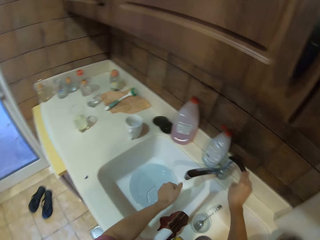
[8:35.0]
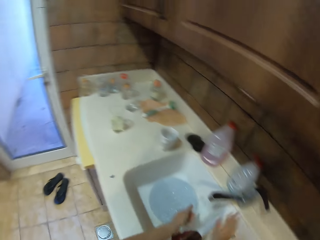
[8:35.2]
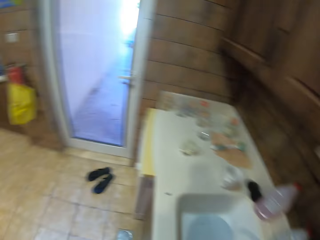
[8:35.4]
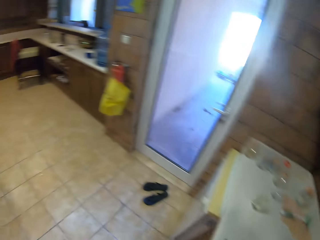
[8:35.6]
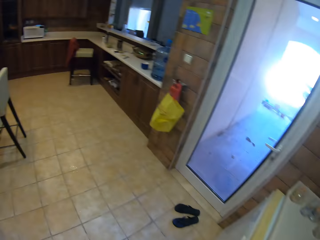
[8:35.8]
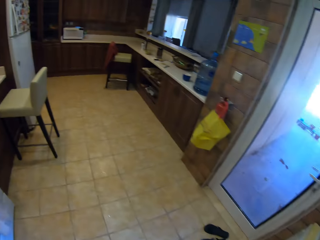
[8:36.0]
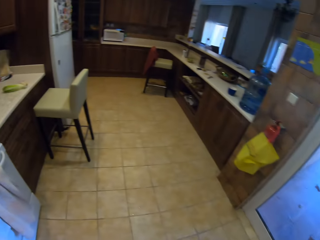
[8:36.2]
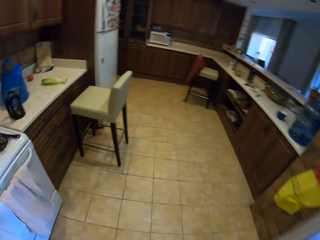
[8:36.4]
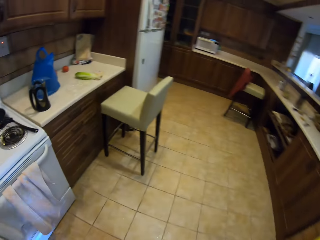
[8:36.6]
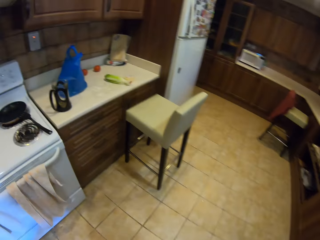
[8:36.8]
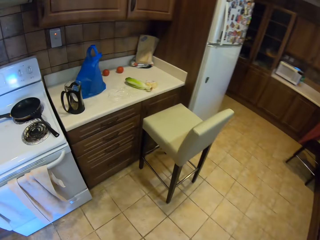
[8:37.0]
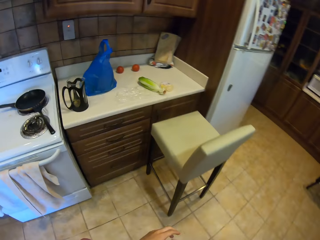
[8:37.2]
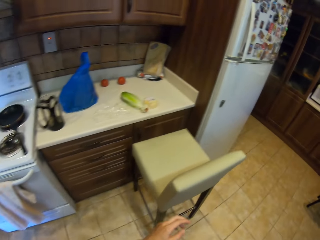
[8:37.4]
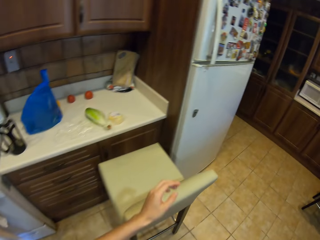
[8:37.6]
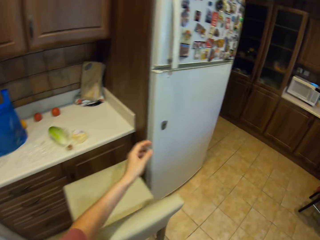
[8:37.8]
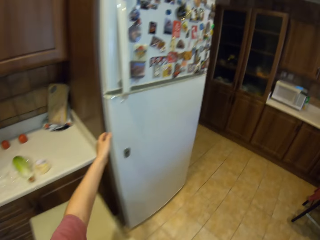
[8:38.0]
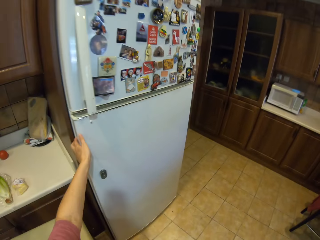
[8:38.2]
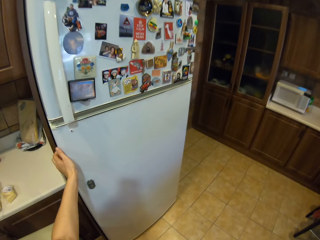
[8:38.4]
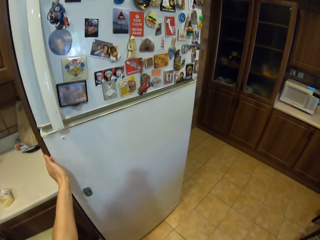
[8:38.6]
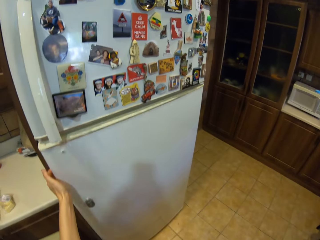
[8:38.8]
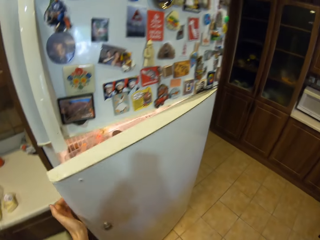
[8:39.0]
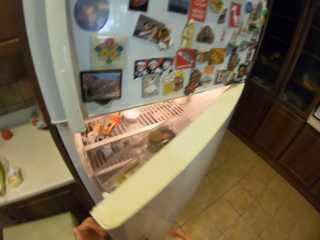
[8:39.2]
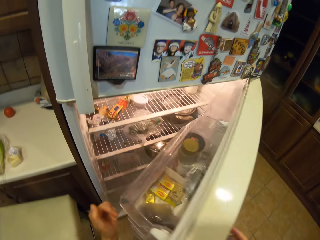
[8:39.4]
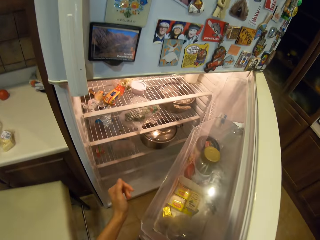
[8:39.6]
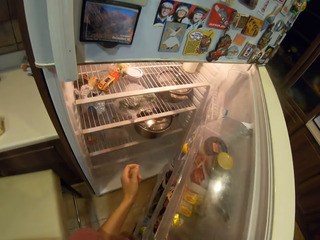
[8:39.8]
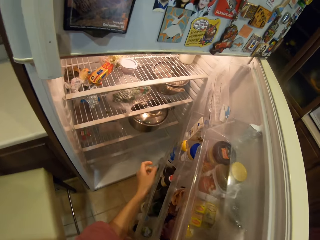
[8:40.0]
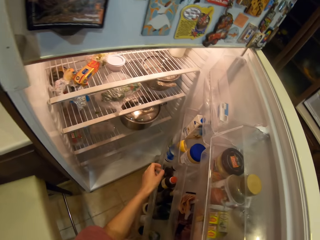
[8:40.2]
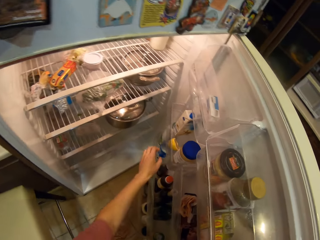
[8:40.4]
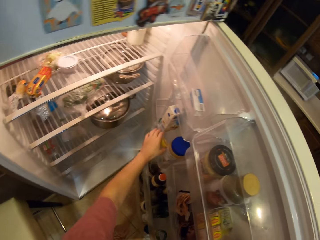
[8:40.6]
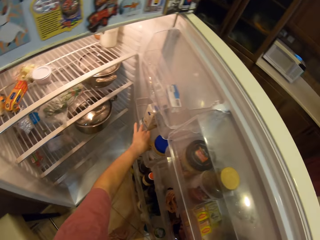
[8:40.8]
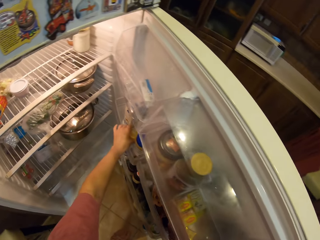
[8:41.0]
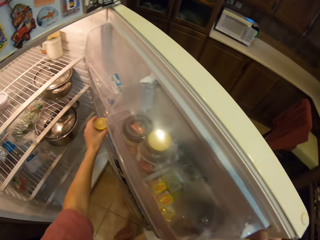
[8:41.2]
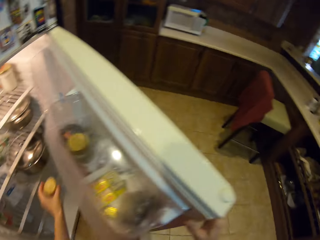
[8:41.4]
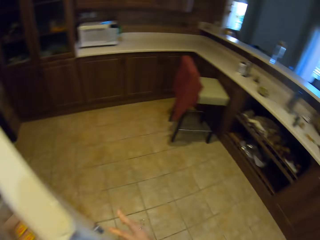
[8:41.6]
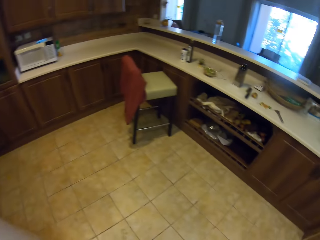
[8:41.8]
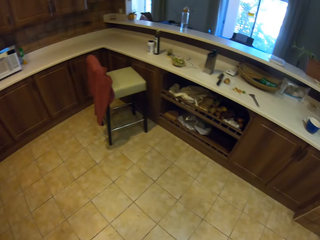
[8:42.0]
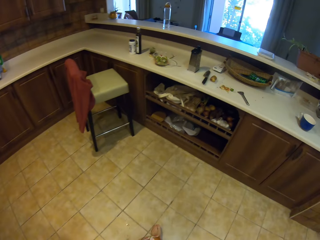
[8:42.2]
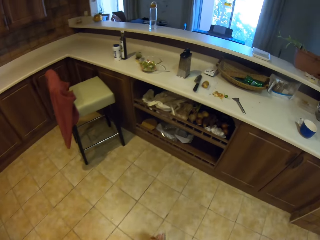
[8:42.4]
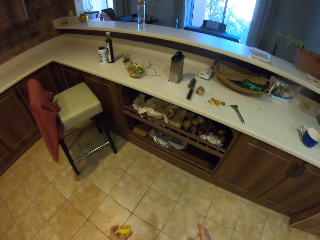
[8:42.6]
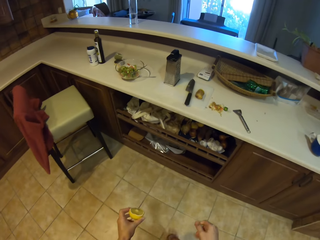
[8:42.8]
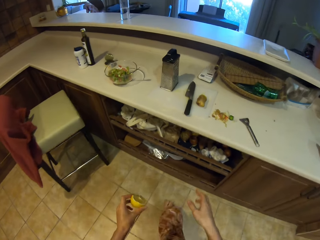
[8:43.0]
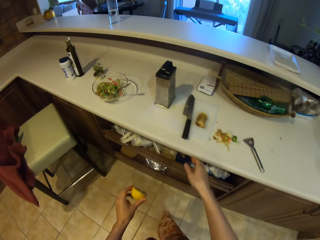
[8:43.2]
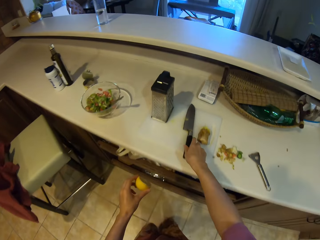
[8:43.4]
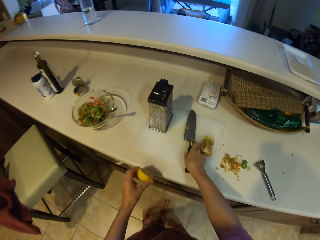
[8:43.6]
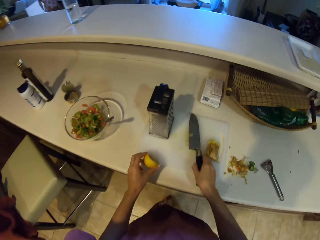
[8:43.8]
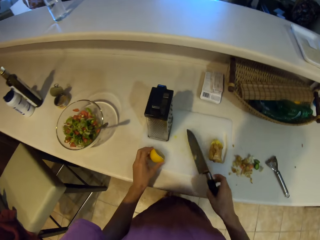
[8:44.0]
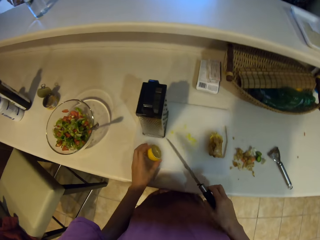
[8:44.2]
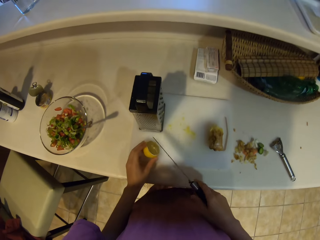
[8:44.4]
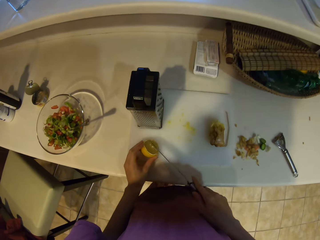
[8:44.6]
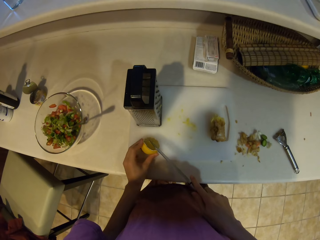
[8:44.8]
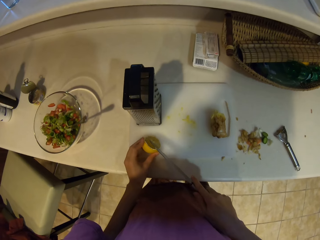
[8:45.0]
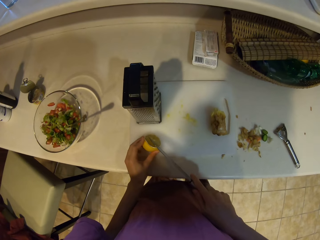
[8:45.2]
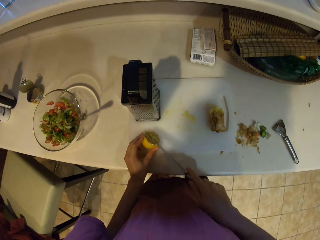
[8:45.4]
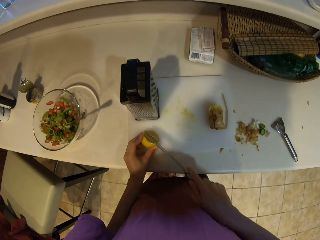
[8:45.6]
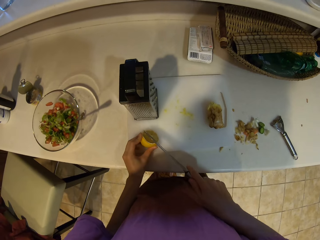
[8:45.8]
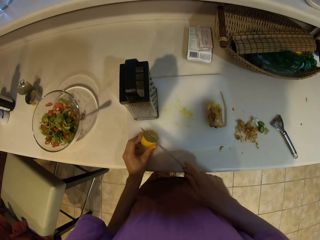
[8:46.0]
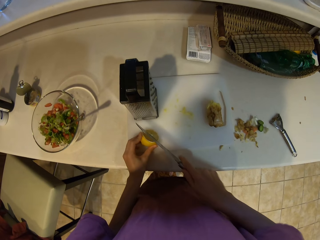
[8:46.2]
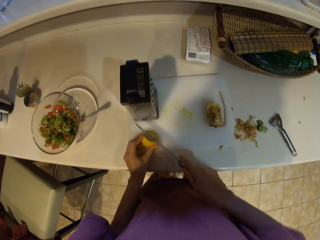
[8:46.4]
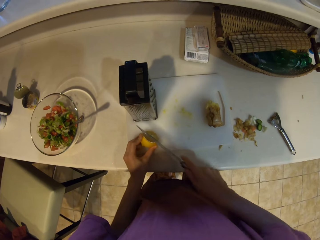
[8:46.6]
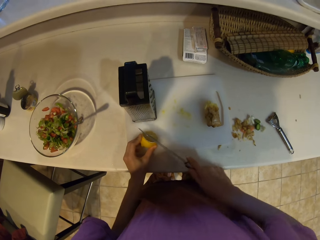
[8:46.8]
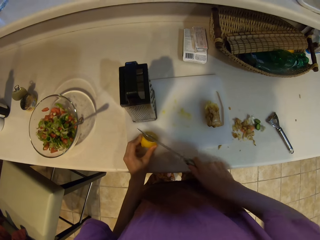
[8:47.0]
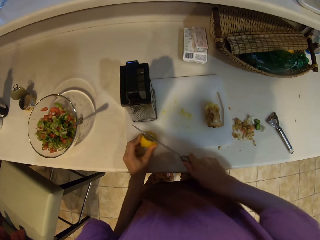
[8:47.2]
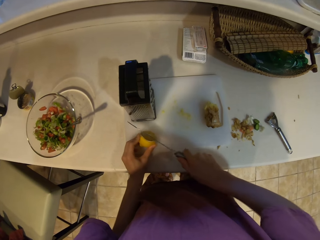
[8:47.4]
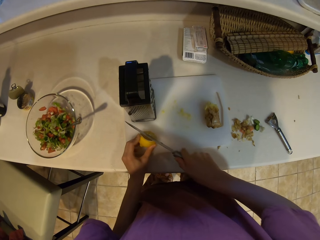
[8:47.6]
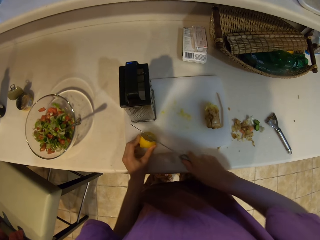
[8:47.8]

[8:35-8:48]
The camera wearer turns off the tap. They walk to the fridge. They open the fridge. They pick a piece of lemon. They walk in the room. They pick up a knife. They cut the lemon.

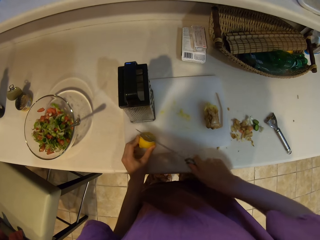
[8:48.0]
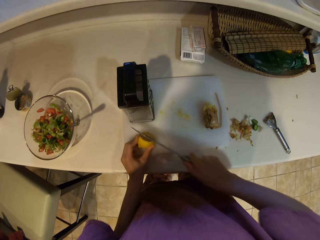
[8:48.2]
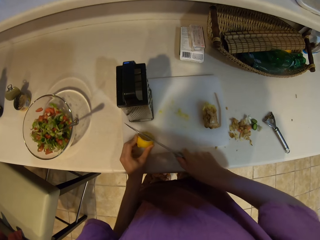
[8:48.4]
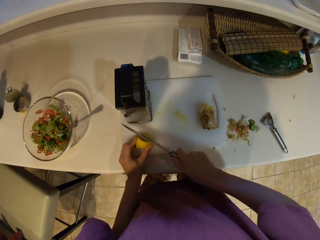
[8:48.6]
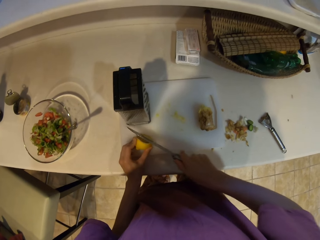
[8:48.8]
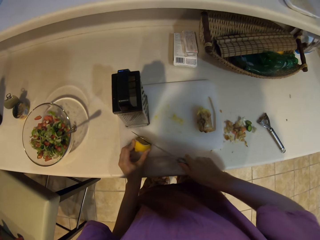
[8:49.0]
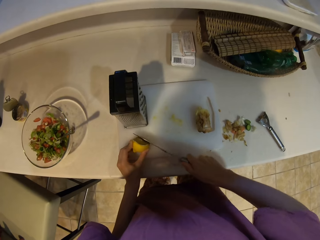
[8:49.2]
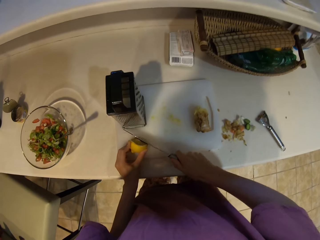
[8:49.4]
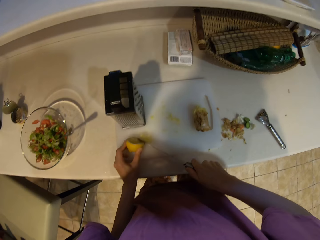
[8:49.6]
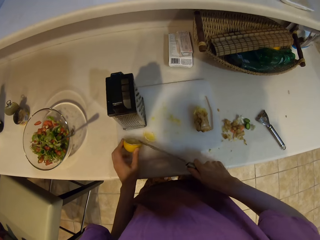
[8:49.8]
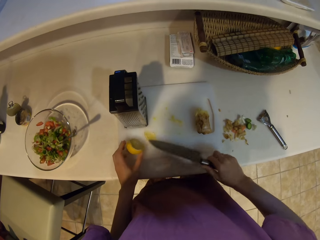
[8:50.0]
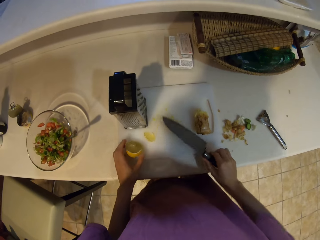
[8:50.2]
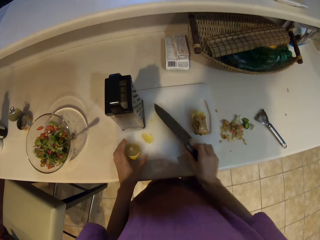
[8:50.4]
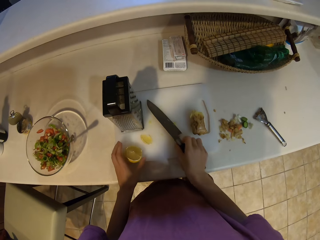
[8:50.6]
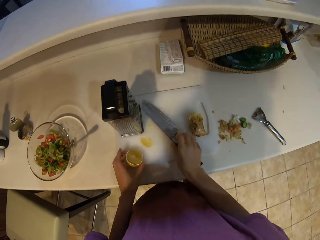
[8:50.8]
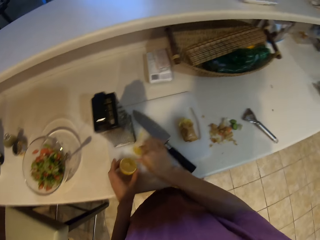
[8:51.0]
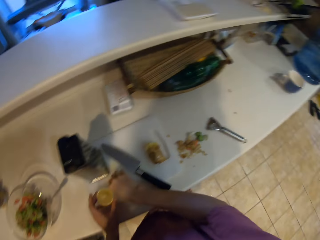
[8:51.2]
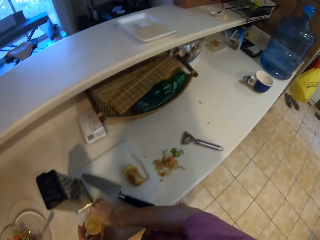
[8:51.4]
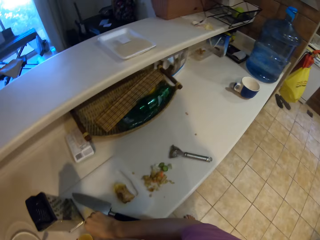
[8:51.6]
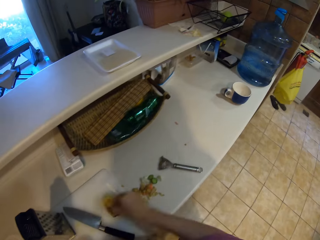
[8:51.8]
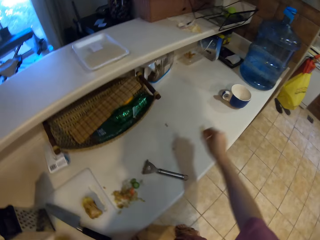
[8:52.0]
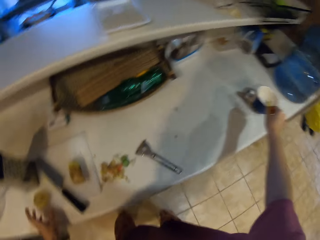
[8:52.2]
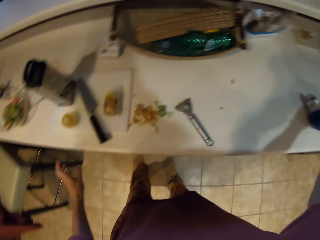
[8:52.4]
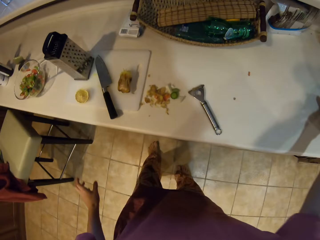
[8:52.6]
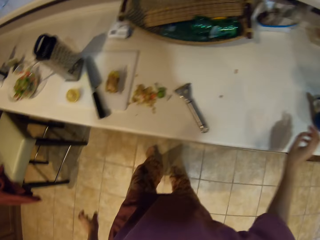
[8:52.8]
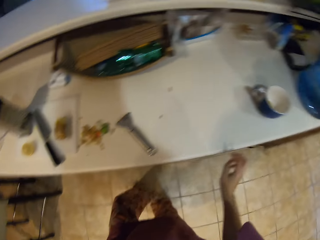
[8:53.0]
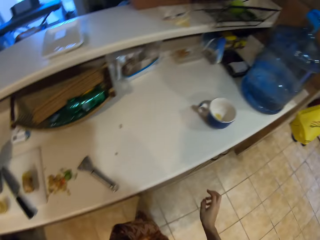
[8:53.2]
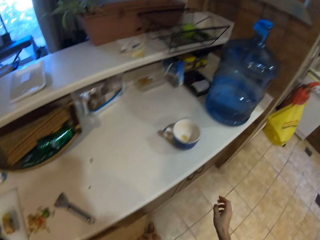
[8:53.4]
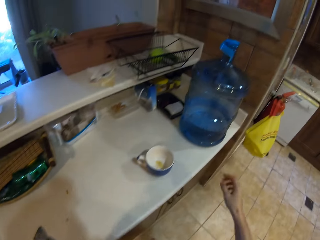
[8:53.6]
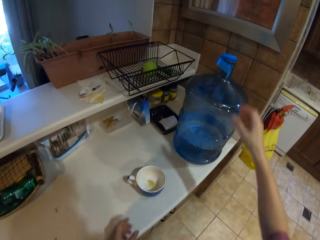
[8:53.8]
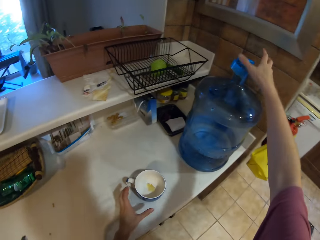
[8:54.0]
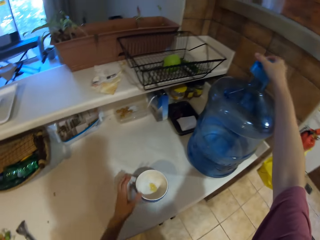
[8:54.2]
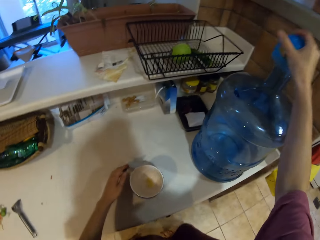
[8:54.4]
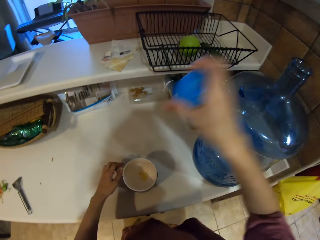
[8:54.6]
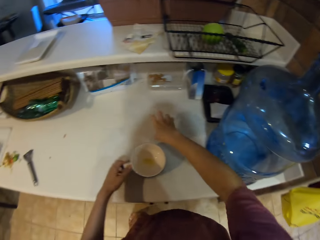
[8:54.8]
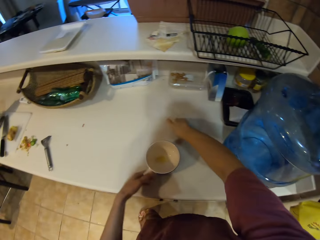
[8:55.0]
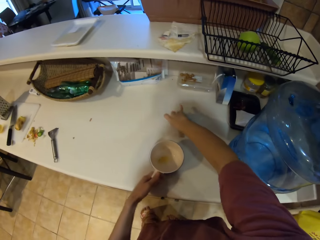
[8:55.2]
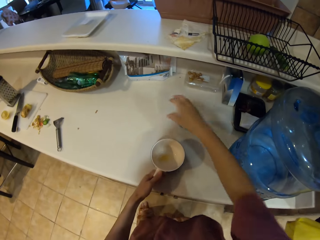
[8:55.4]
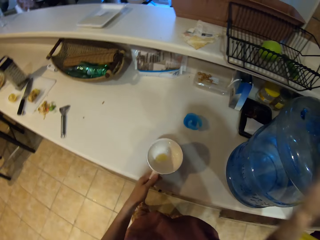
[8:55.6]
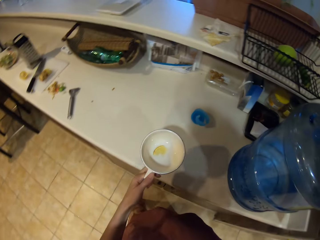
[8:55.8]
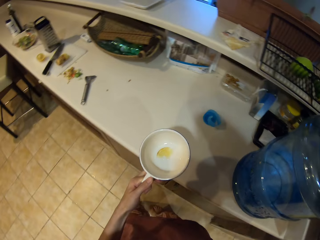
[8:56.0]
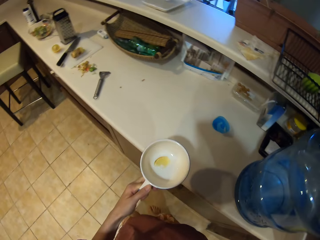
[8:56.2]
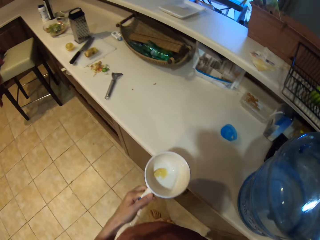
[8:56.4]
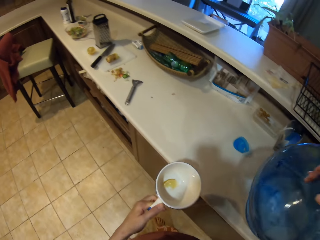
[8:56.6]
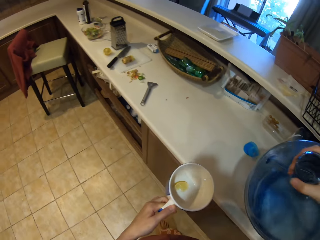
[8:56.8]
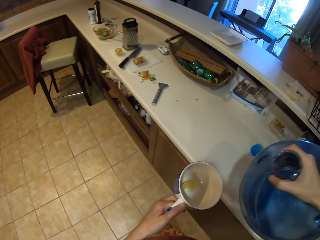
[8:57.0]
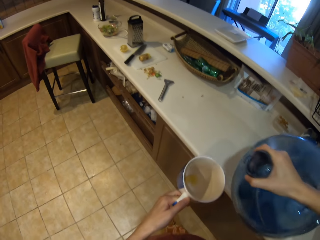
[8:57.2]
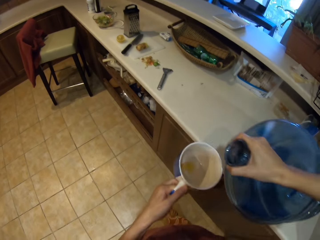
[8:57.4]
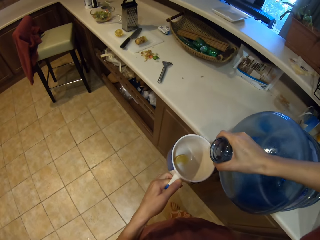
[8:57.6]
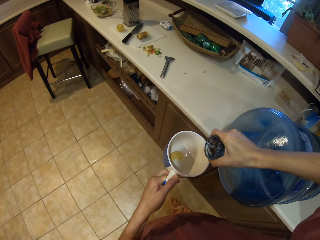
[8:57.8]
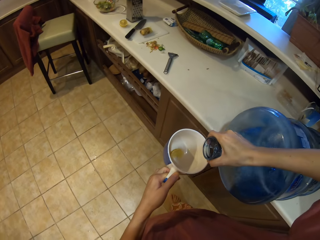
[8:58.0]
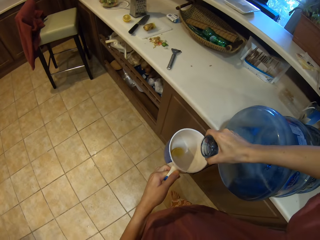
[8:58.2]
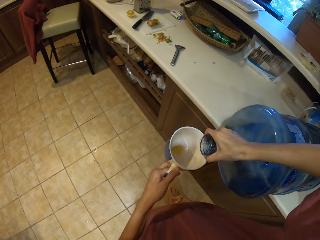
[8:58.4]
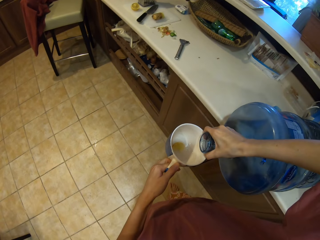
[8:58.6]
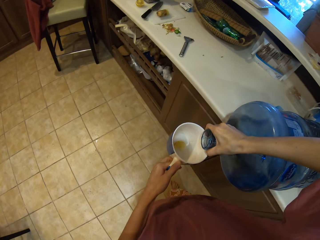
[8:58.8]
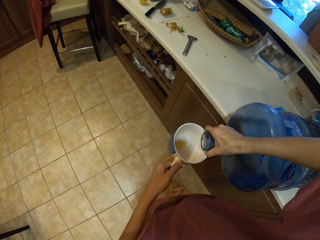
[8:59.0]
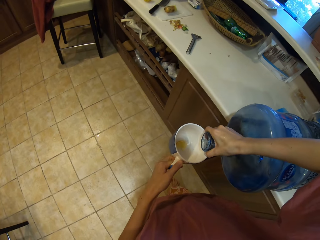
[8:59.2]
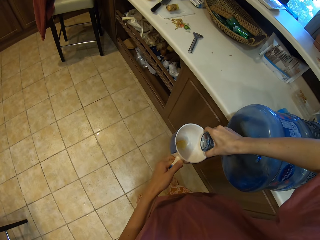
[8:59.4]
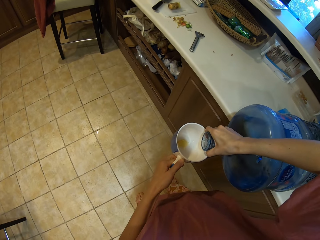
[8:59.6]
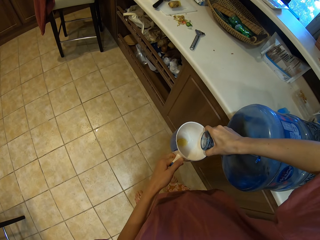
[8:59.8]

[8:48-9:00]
The camera wearer puts the knife on the chopping board. They pick the piece of lemon. They put the lemon on the cup. They open the water bottle. They pick the lid of the bottle. They drop the lid on the table. They lift the cup. They lean the bottle. They pour water in the cup.
